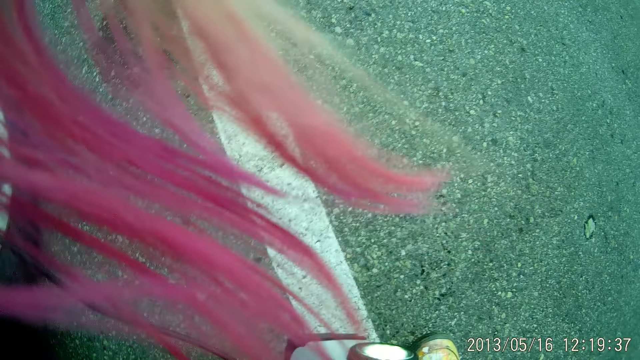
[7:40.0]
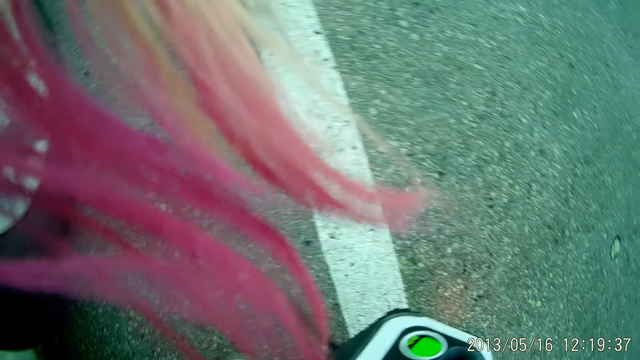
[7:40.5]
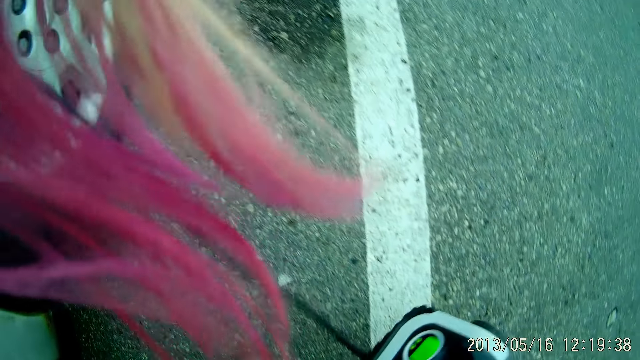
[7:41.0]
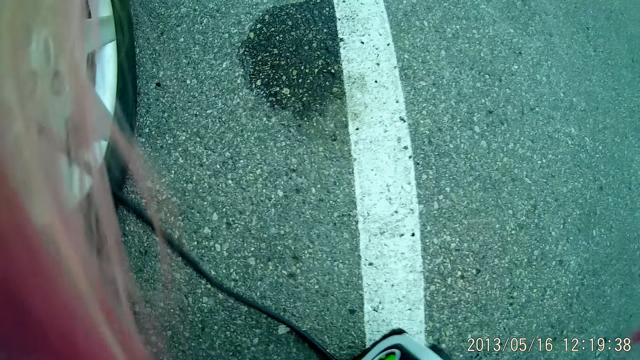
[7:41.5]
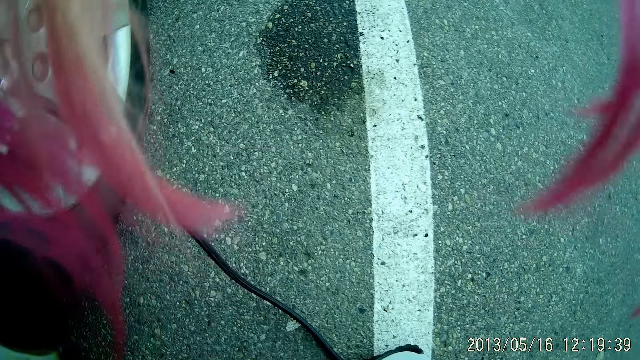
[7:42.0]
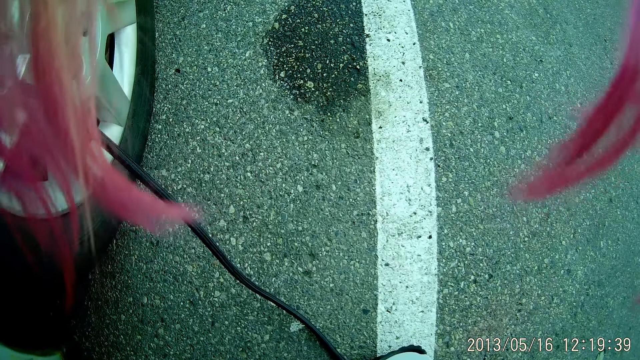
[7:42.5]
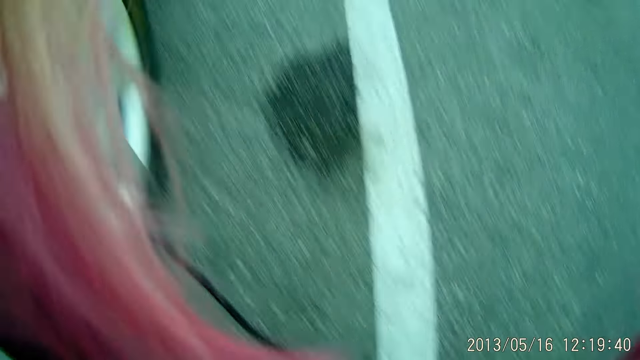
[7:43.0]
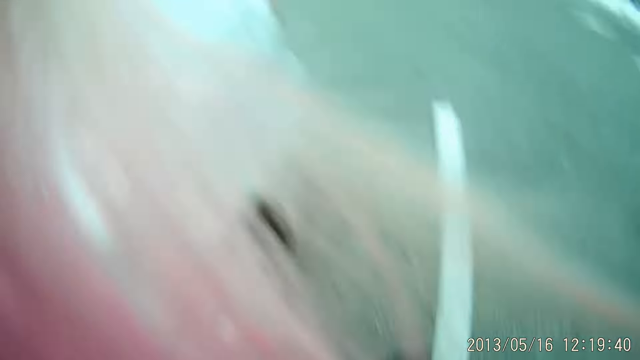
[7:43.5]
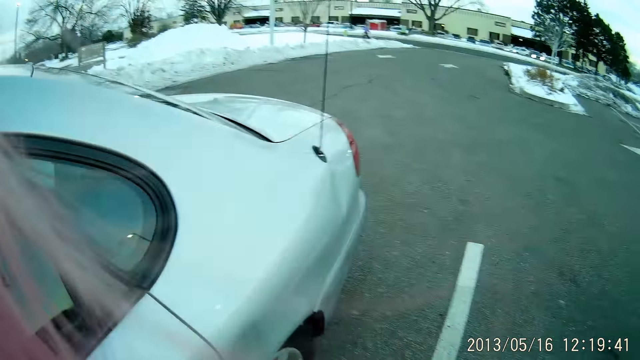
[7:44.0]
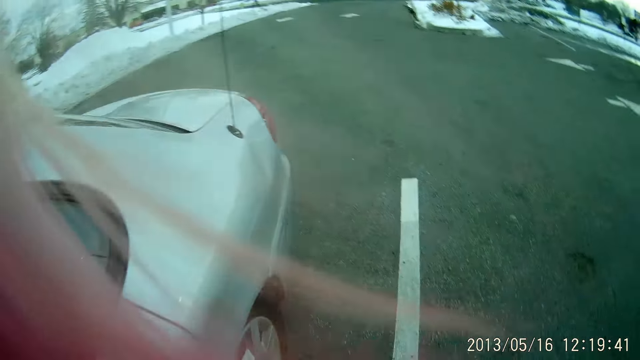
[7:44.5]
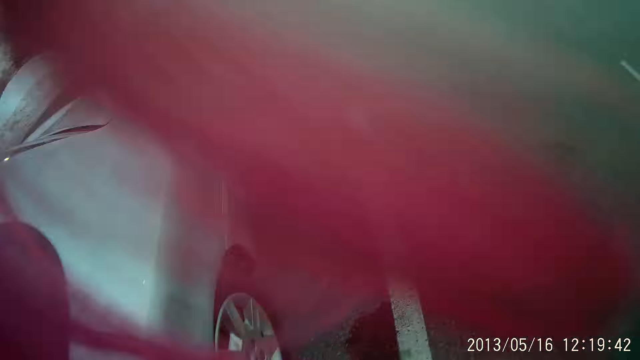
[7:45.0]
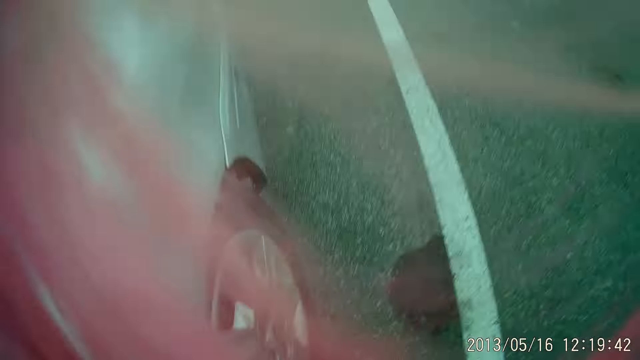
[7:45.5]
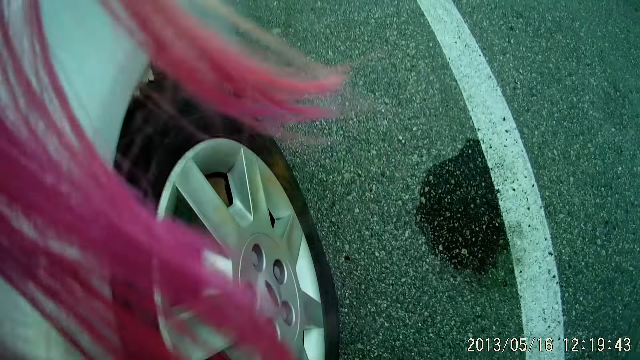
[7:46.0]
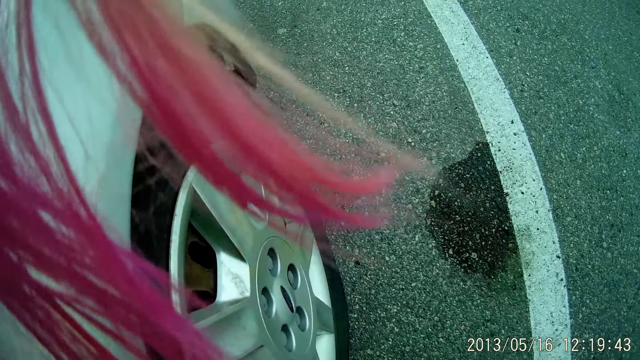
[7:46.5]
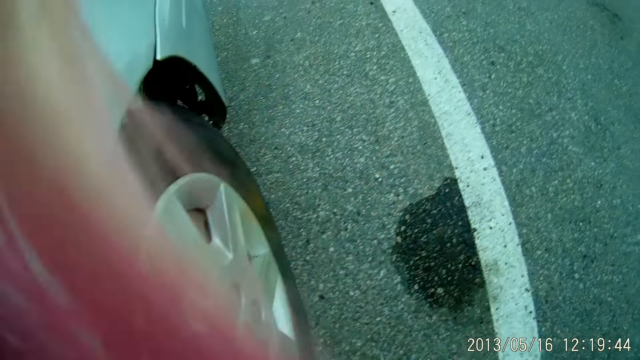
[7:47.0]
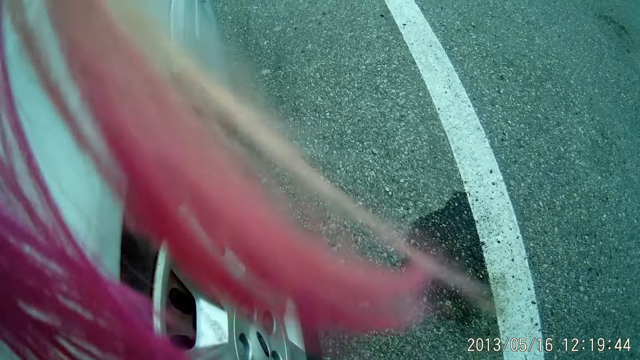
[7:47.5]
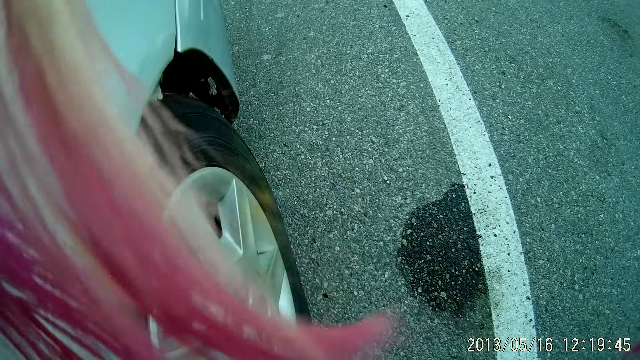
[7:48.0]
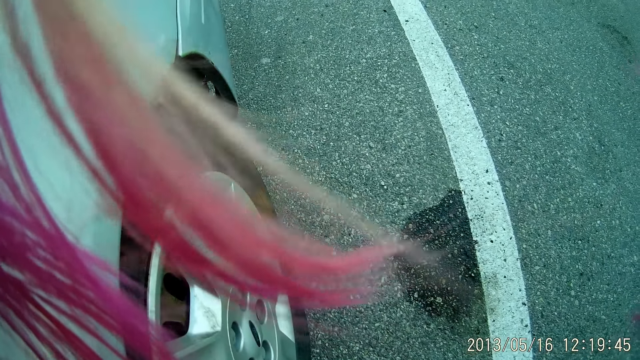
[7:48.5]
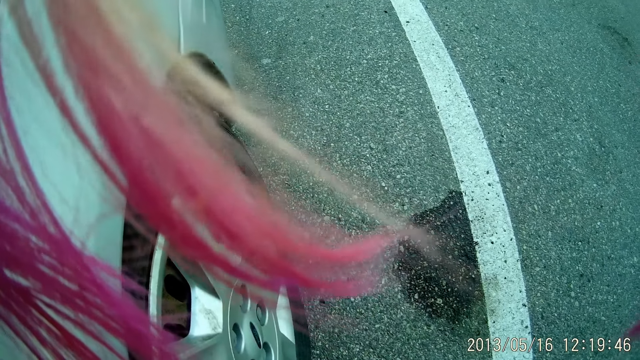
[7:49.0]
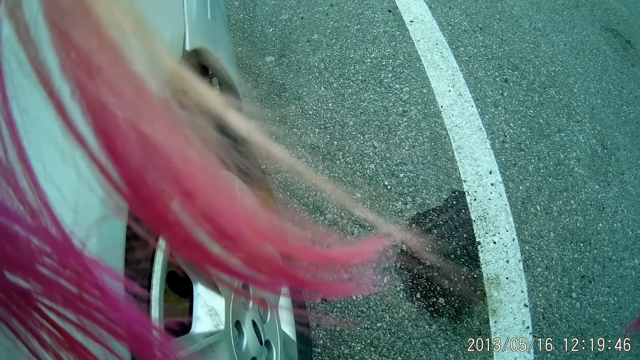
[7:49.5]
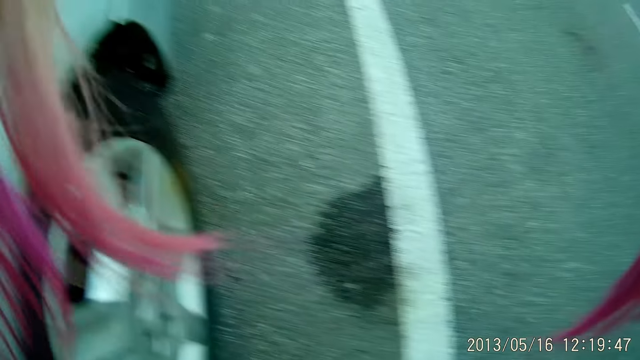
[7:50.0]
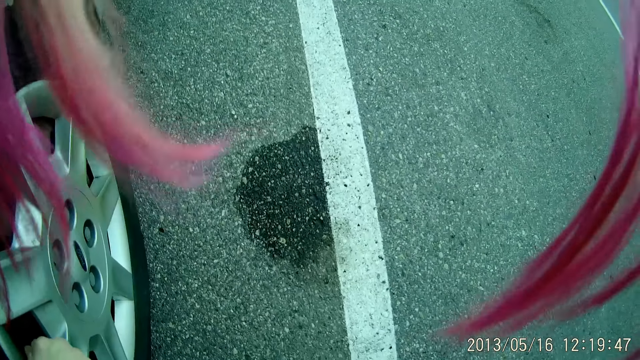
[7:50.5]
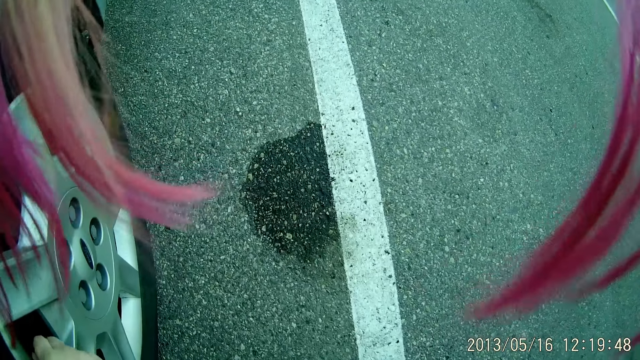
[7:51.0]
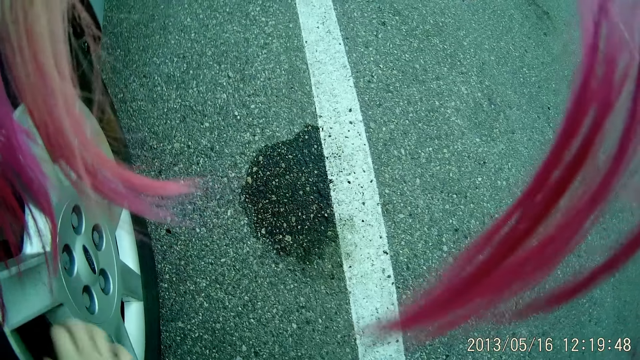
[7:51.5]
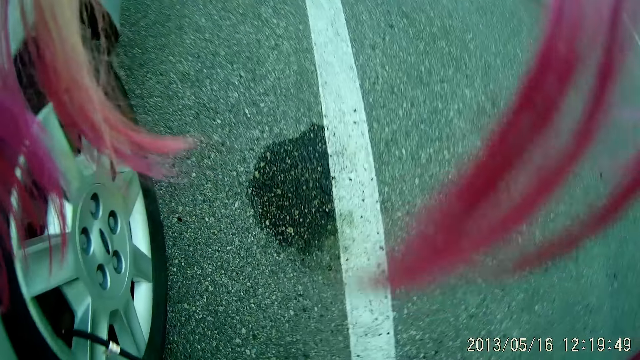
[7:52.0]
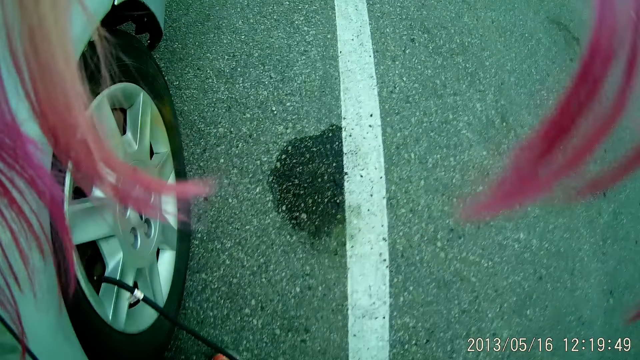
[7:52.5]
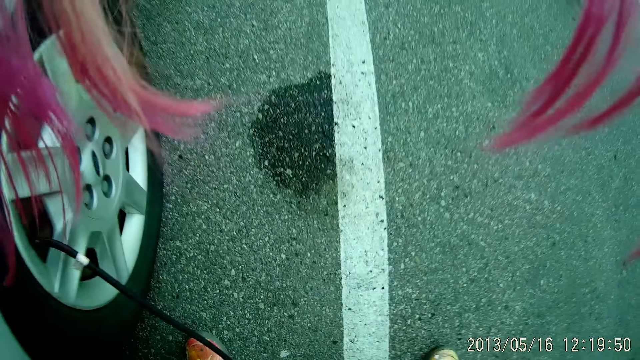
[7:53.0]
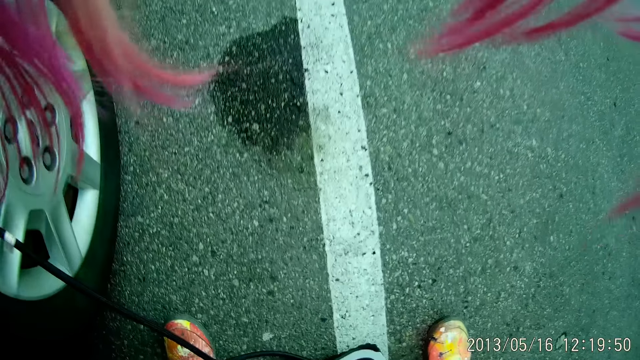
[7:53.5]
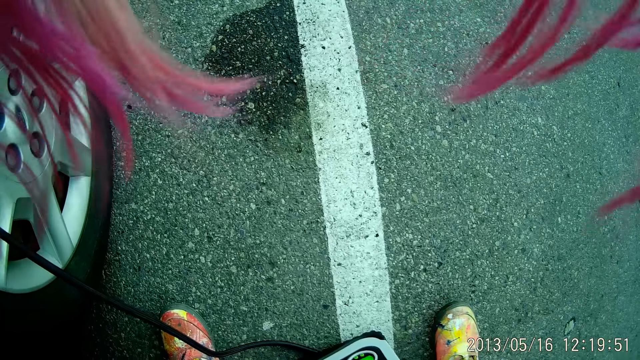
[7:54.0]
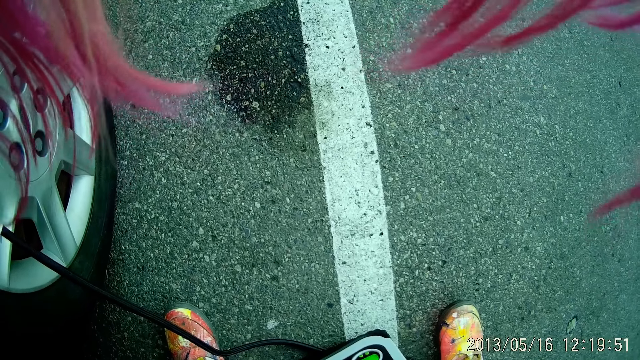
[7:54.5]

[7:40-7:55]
The camera wearer looks around. She holds the air pump. She adjusts a wire of the digital tyre inflator on the tyre valve with her right hand.

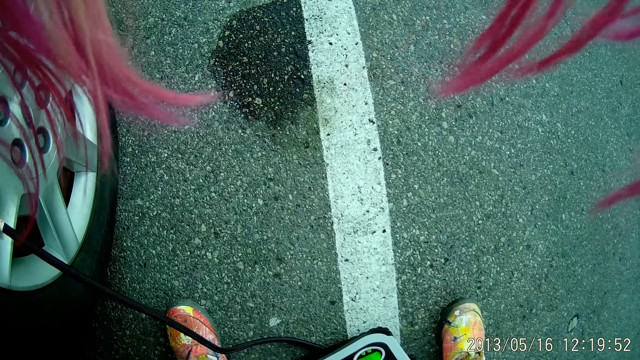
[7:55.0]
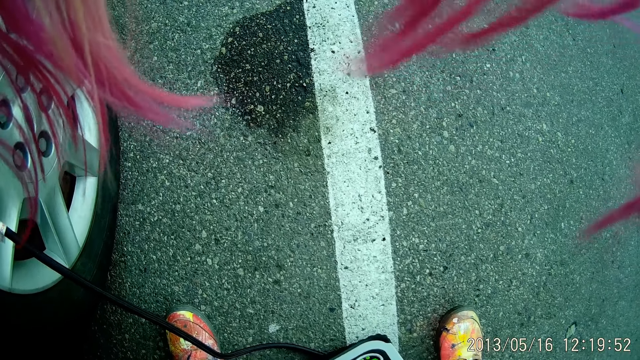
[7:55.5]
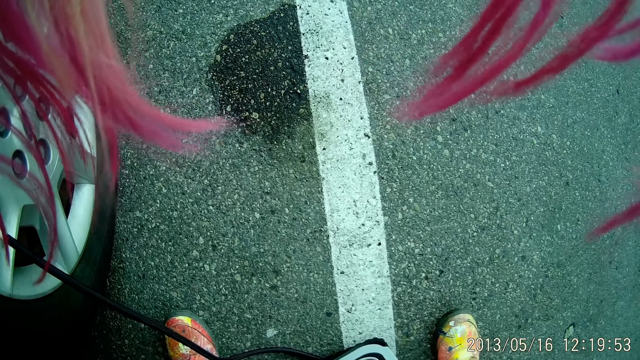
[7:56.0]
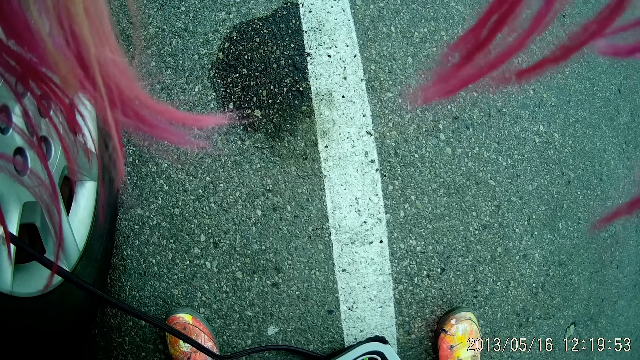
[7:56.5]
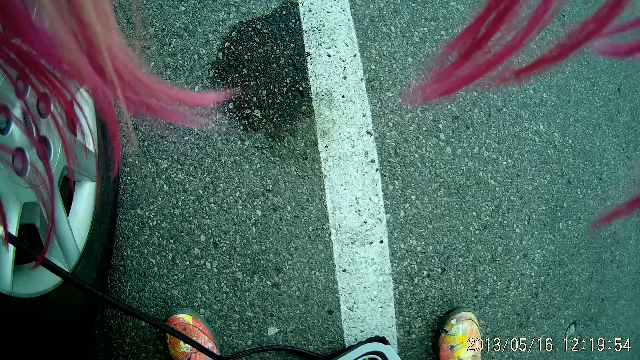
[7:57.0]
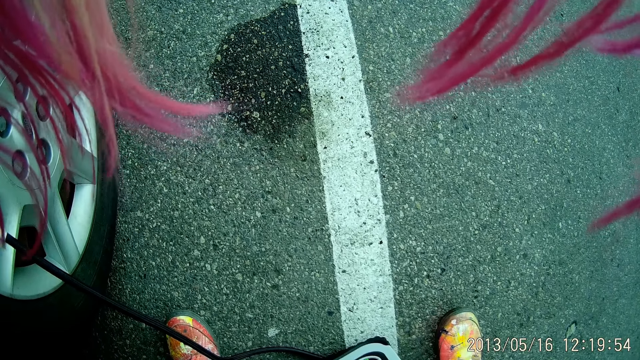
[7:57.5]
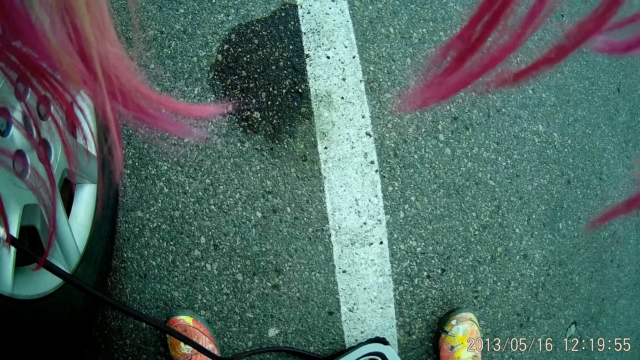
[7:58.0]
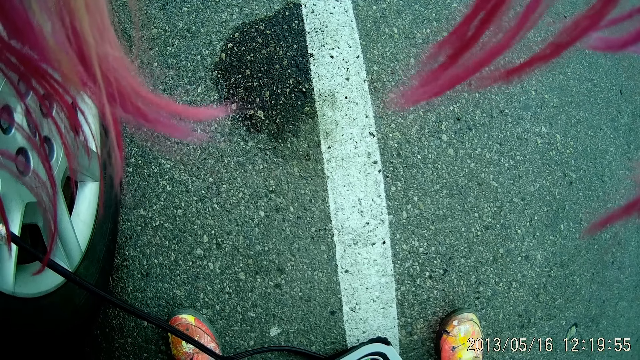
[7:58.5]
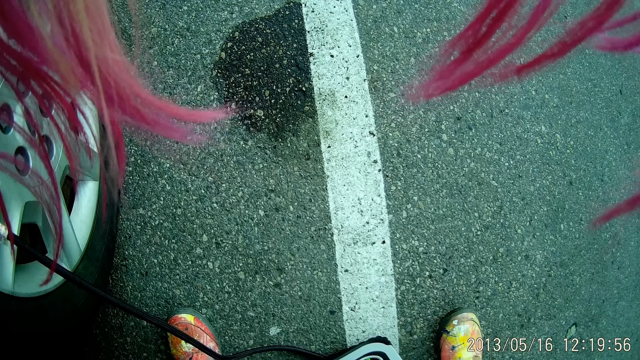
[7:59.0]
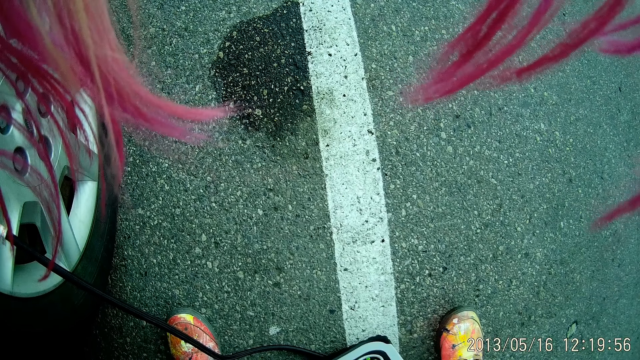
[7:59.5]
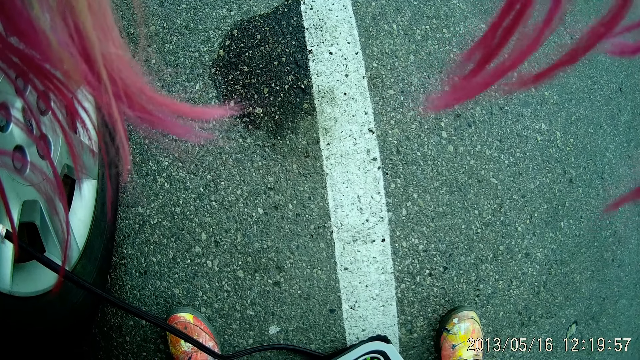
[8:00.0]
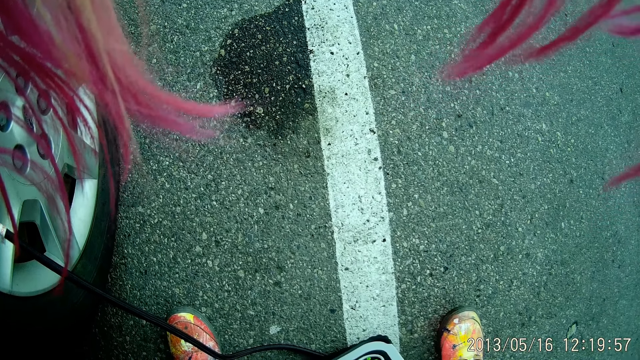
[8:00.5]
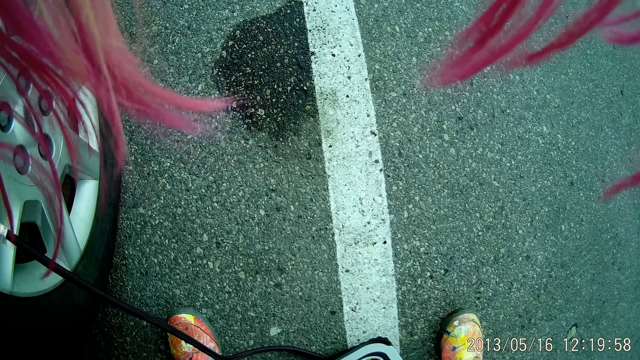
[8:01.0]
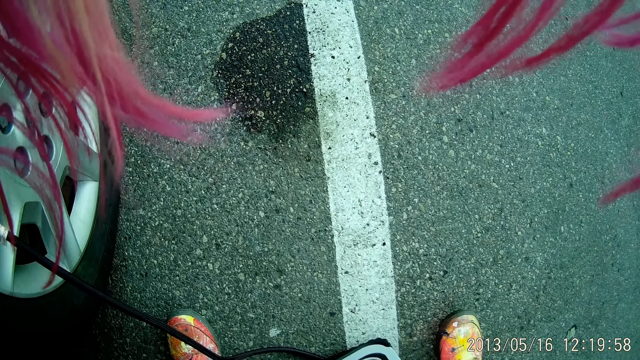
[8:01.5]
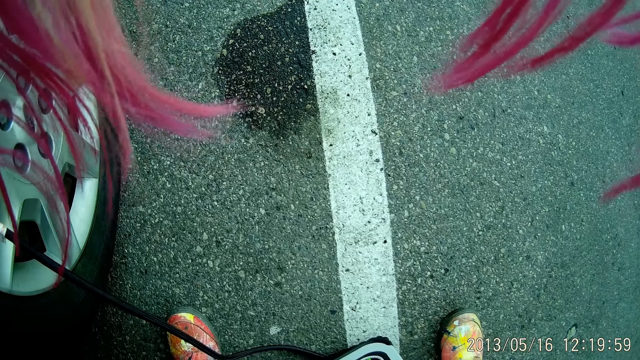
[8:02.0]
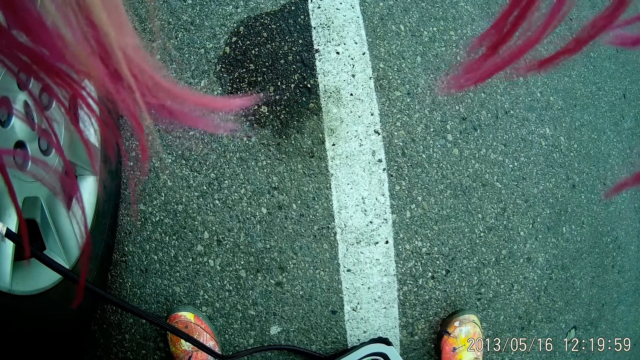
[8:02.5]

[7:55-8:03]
The camera wearer checks the air pump.
